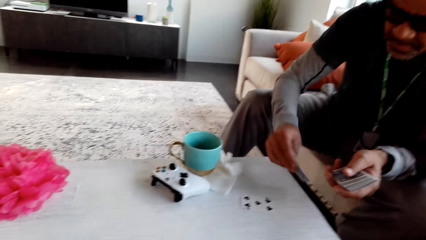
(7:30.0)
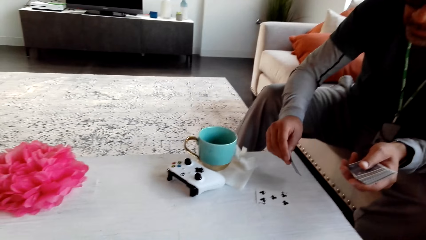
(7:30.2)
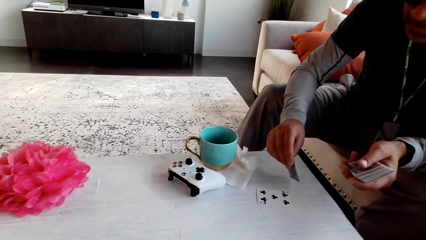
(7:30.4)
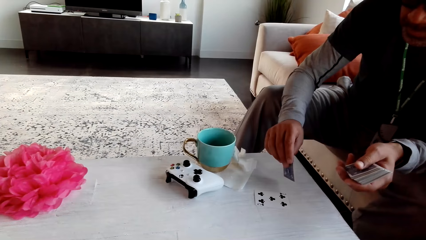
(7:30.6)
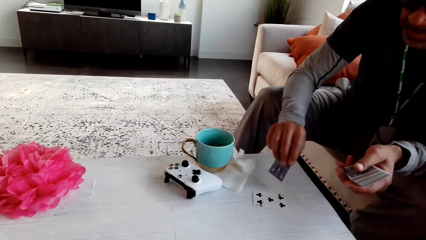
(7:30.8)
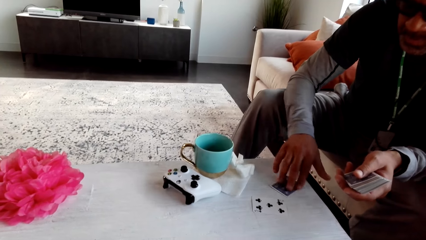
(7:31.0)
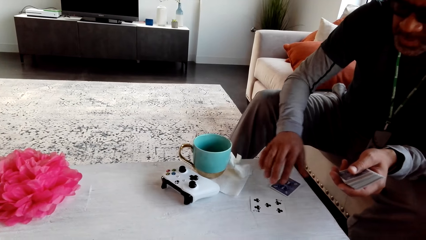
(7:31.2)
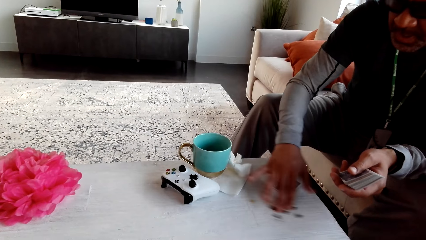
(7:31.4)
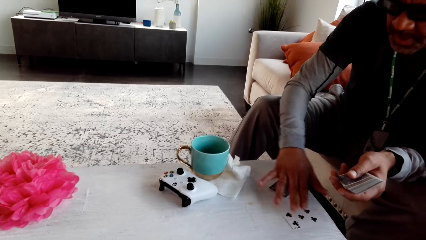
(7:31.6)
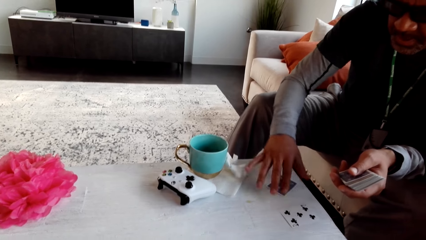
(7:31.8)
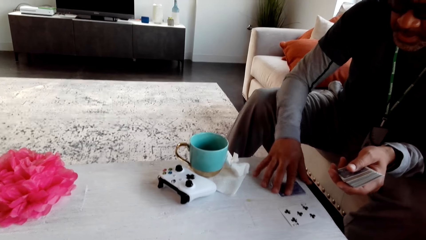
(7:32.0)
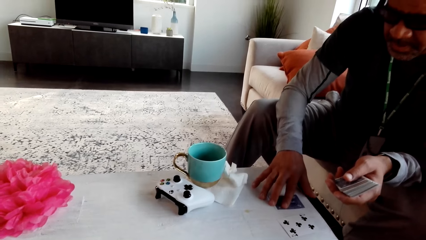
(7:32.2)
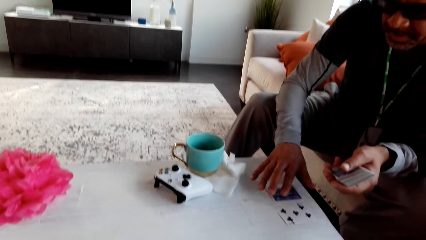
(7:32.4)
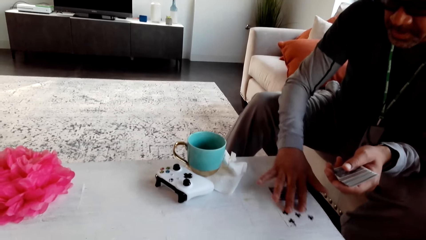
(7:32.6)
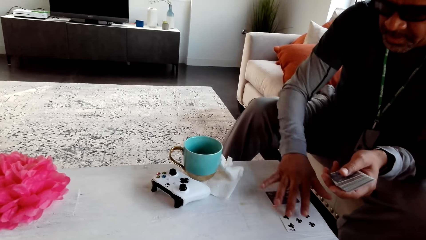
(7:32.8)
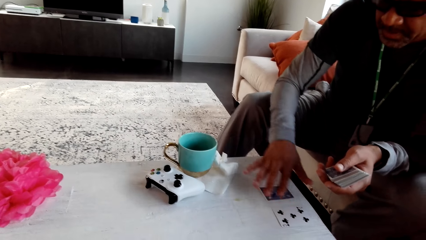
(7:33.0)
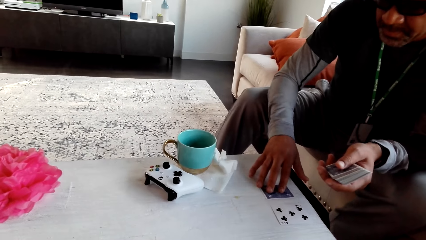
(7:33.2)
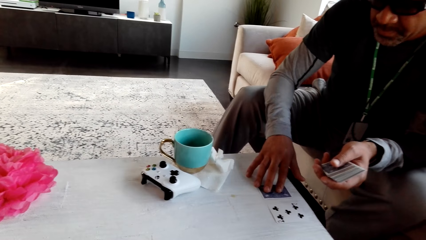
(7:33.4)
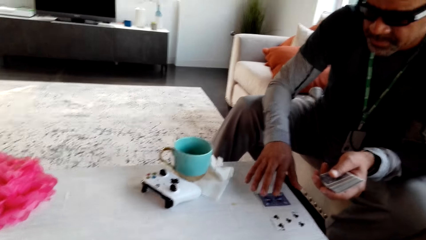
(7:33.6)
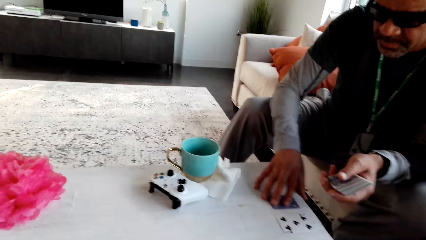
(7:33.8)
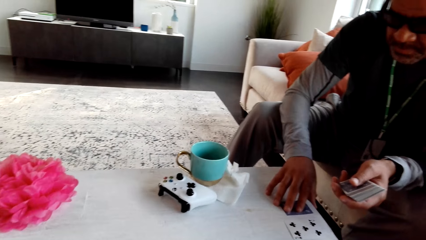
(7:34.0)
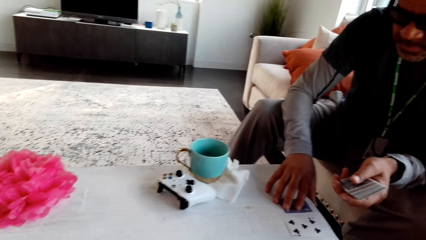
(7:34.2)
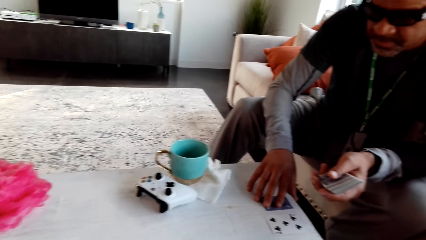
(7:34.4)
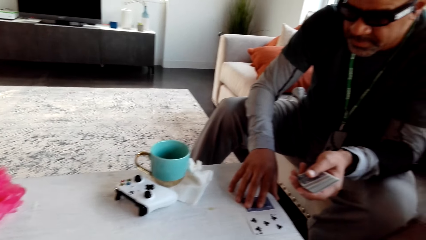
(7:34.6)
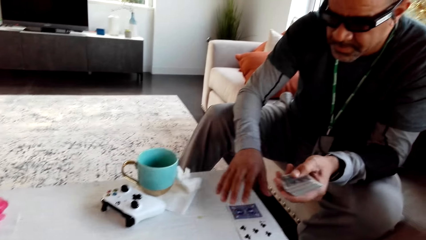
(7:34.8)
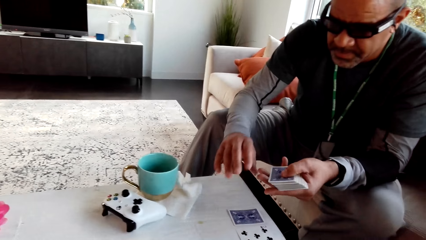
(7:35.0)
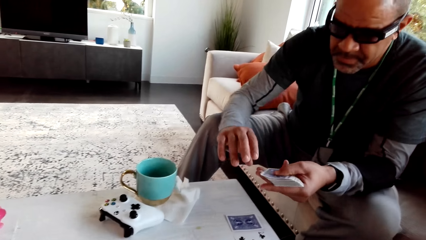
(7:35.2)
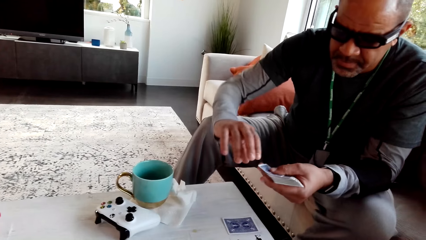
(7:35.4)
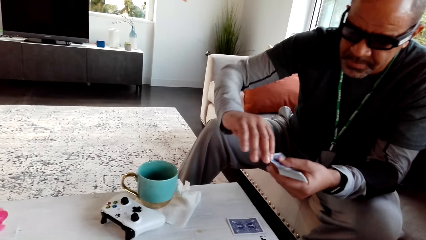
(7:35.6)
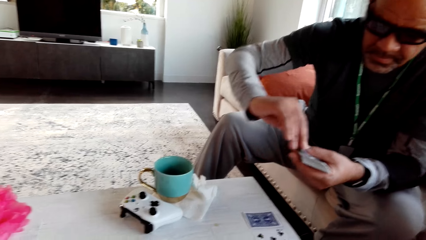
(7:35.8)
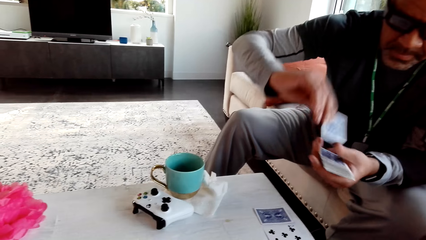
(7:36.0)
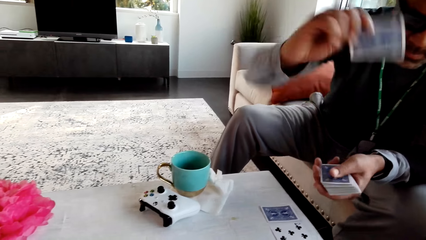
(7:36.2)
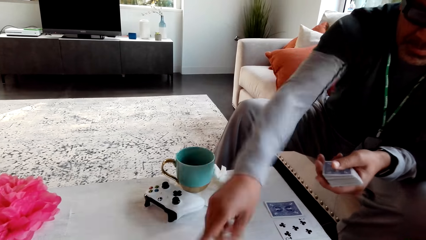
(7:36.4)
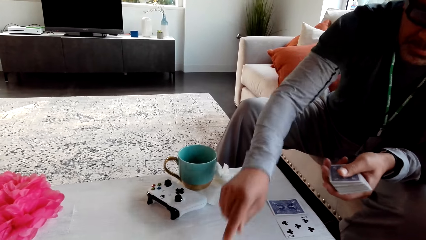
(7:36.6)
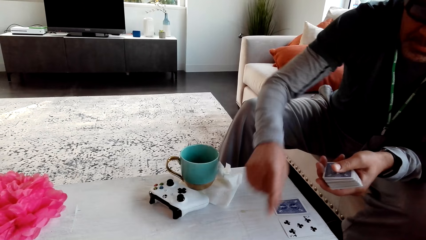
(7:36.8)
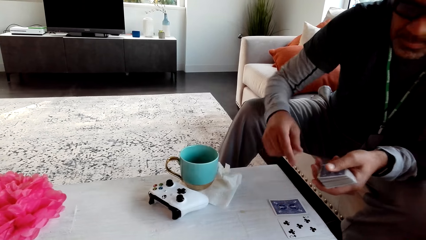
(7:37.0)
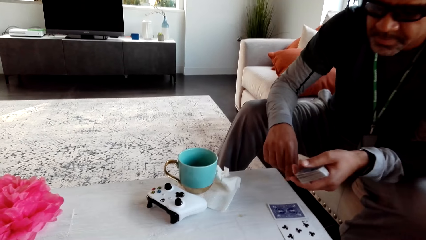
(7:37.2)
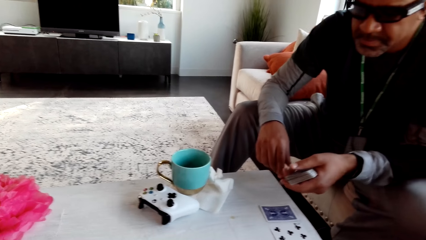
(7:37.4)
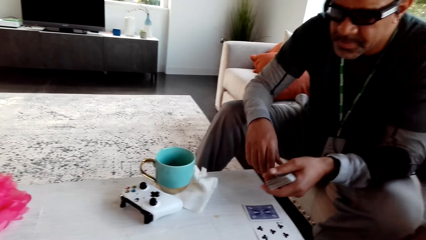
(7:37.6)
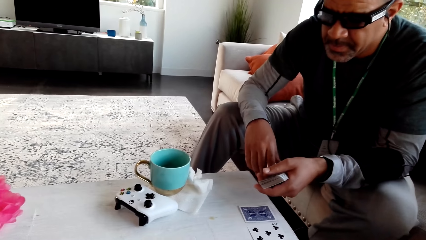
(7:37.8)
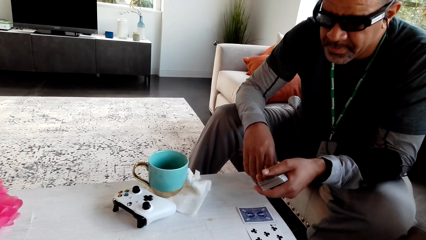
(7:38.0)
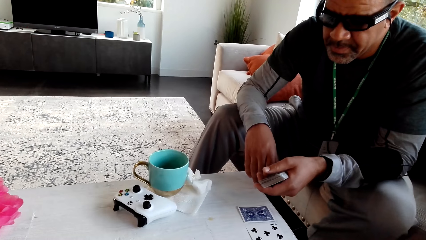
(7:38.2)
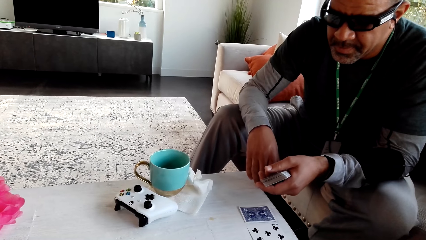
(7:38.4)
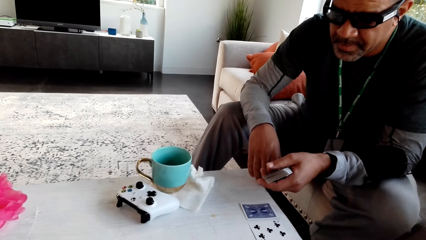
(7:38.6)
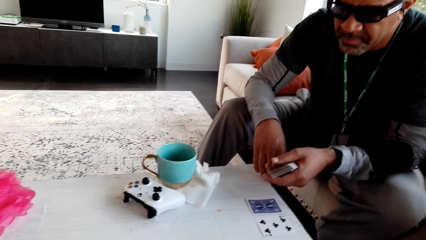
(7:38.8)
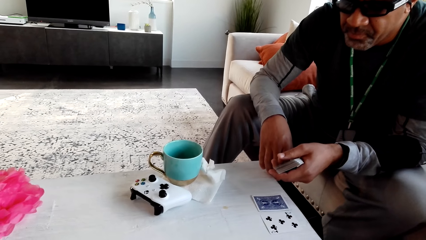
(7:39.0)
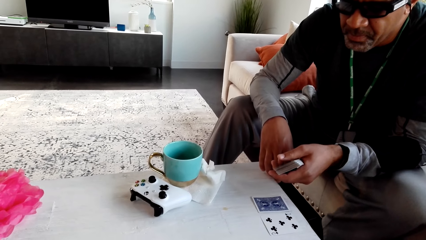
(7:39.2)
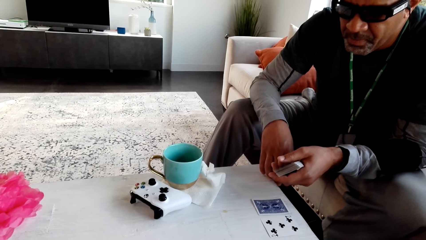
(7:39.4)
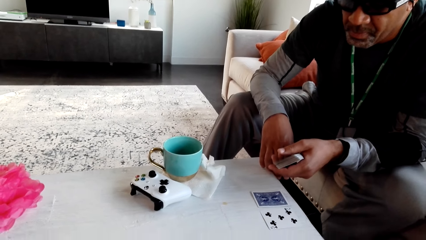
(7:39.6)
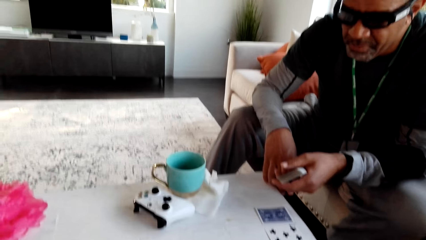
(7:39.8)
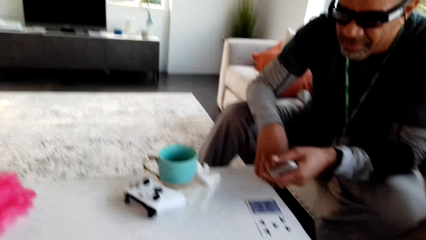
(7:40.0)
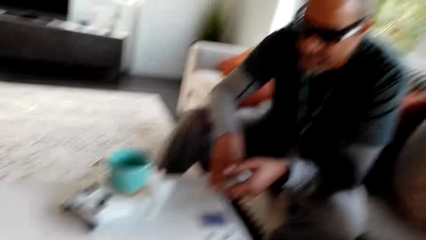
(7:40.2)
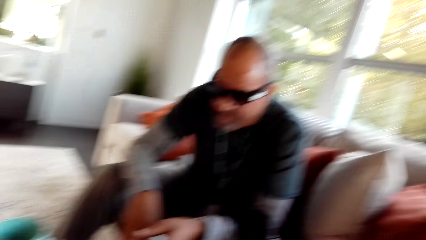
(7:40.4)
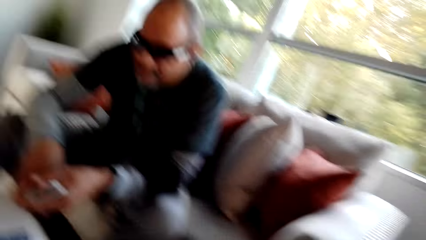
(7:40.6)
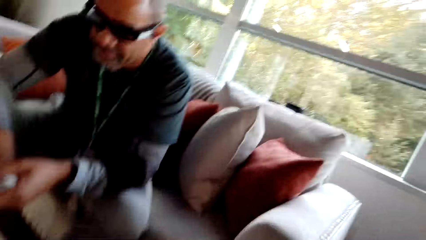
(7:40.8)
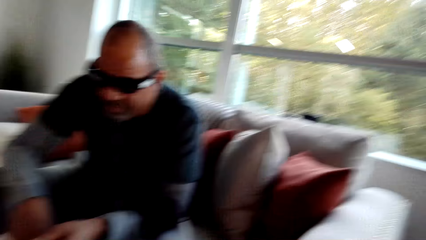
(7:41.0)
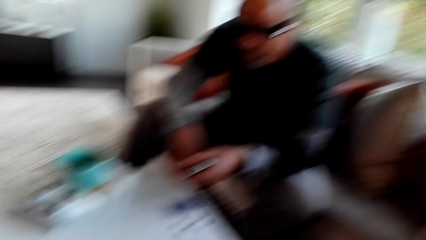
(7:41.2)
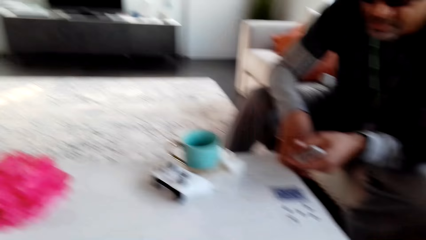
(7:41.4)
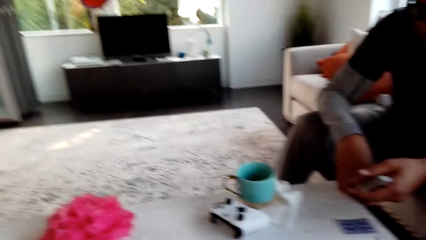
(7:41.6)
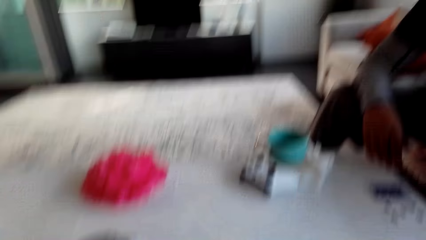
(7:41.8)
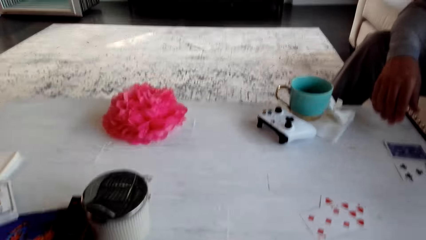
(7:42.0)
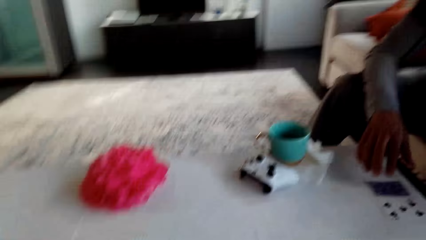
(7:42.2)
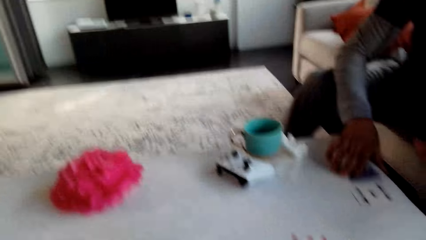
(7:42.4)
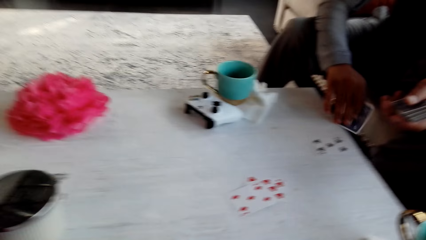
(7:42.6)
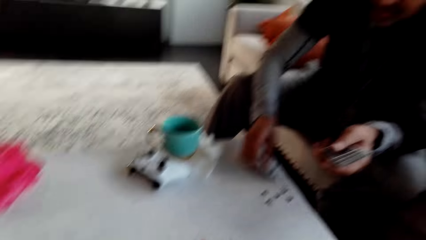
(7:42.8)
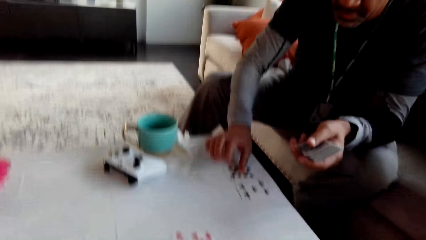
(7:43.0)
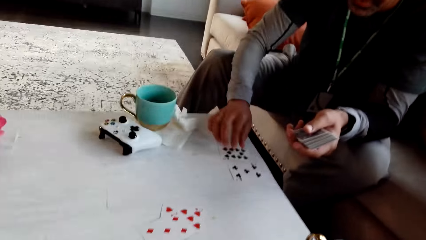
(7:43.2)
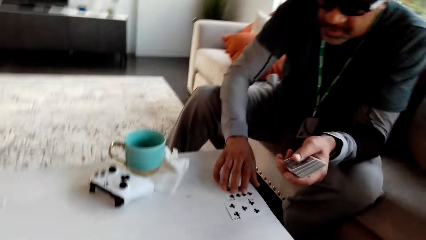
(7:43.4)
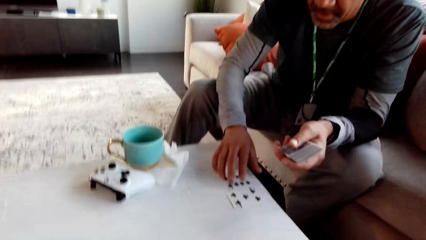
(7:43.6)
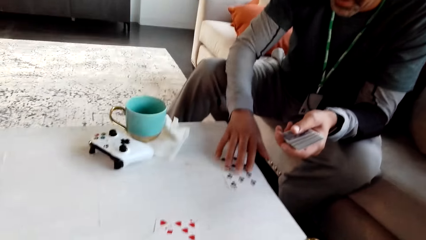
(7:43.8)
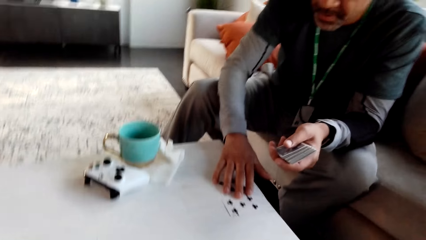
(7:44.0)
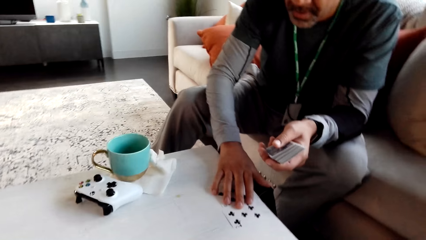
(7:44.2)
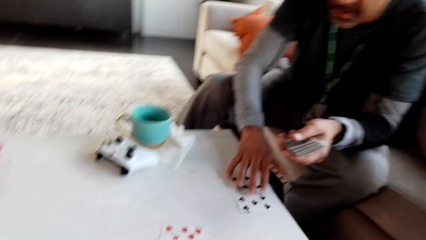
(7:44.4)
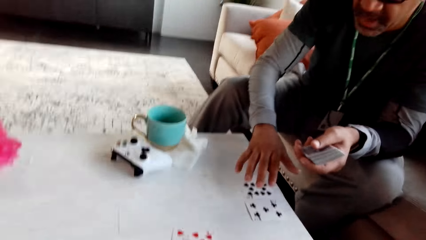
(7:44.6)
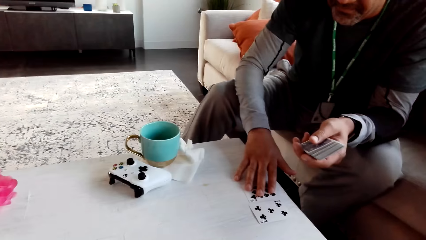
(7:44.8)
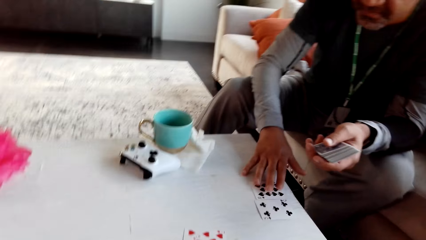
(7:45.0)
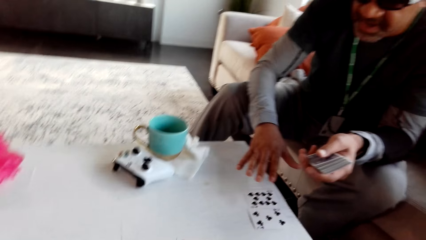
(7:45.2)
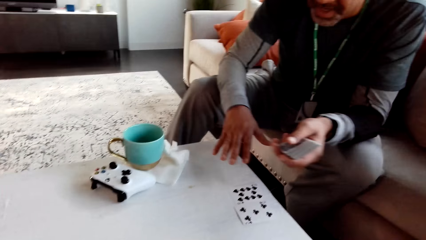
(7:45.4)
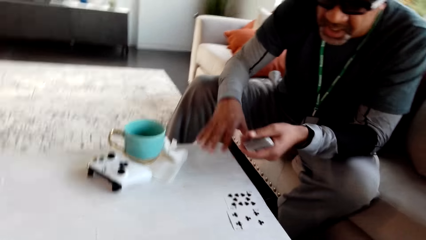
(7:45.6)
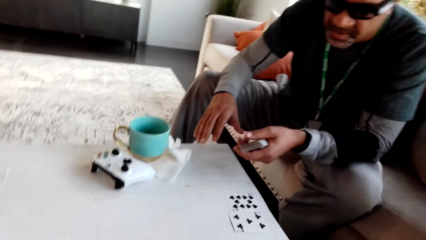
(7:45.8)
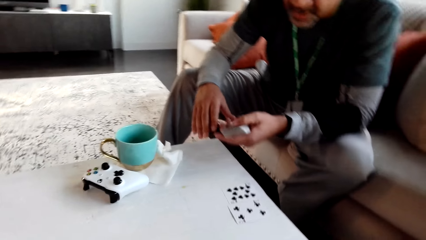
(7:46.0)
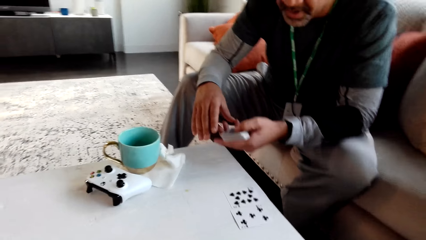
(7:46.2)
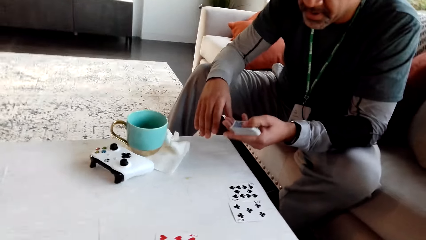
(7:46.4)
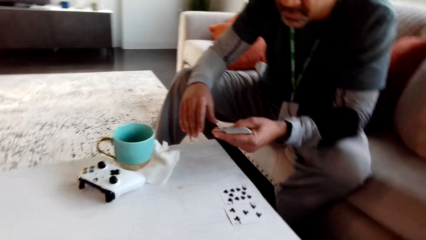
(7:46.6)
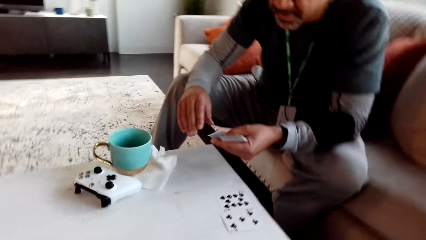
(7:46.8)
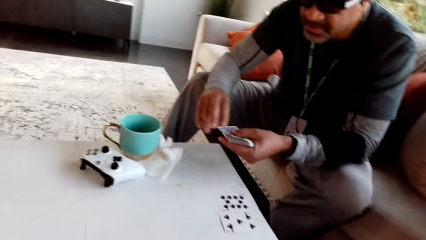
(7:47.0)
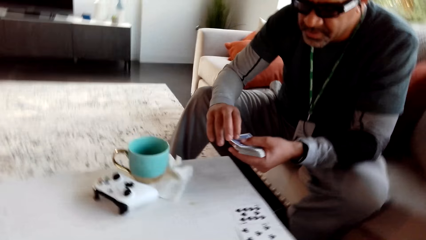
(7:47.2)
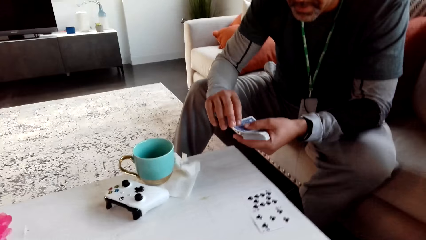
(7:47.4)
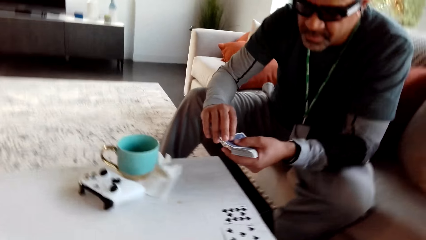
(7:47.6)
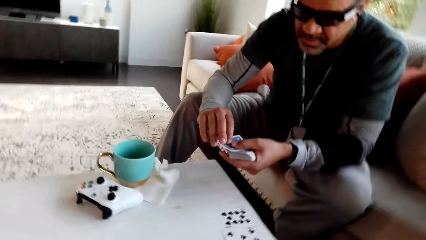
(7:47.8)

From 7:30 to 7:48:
A man moves cards on the table. The camera wearer places the card on the table. The man places a card on the table. The camera wearer stares at the man. They look around. The man turns the card around. The camera wearer stares at the table.
